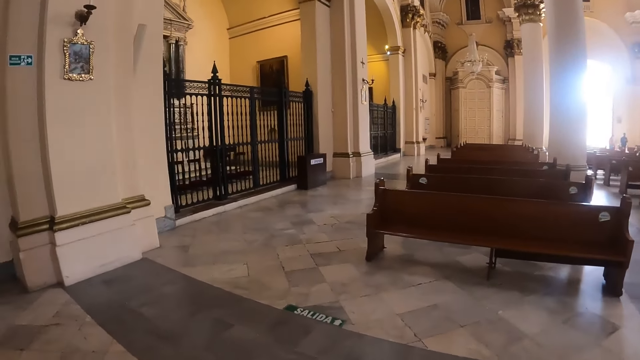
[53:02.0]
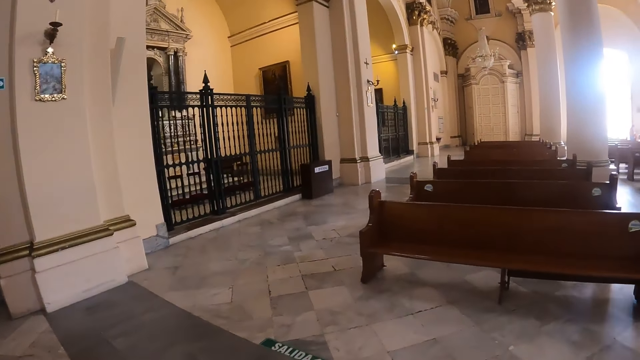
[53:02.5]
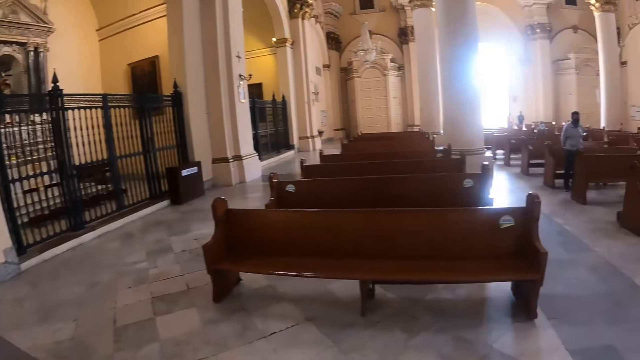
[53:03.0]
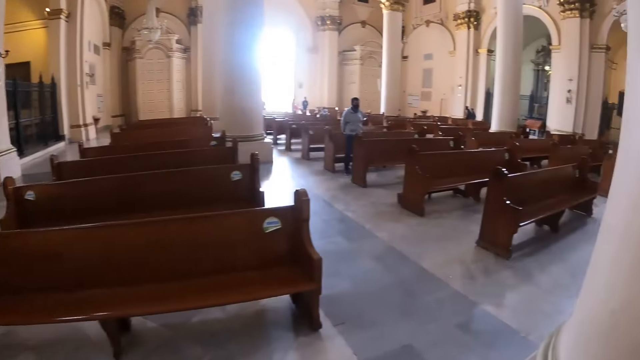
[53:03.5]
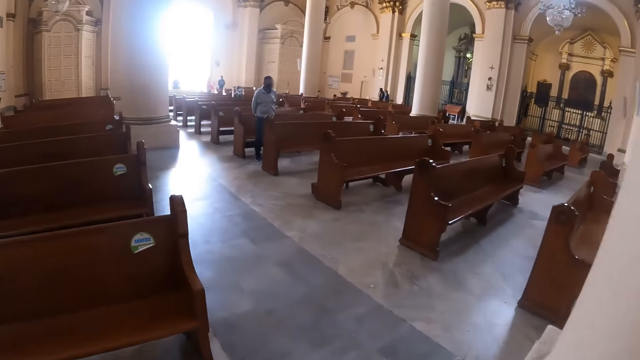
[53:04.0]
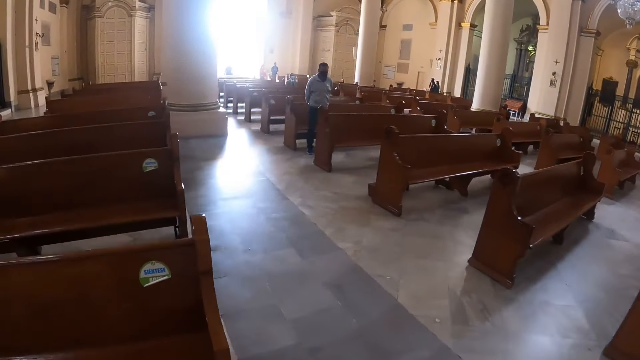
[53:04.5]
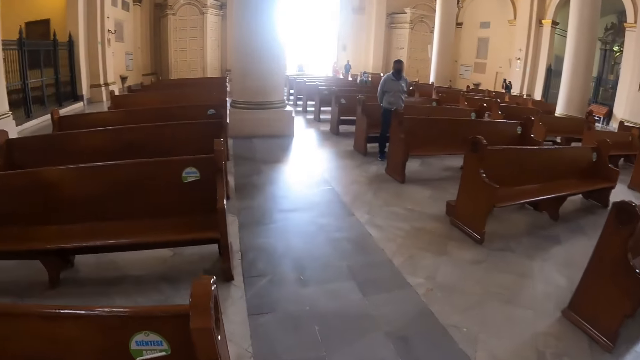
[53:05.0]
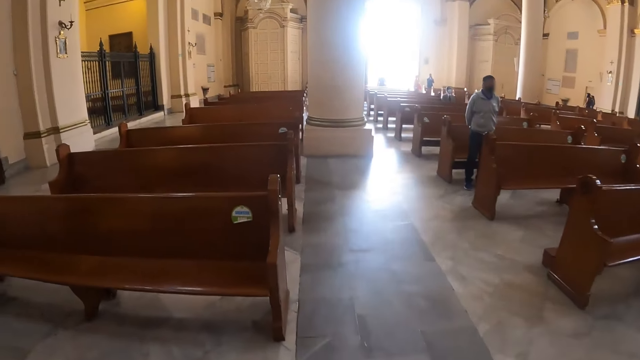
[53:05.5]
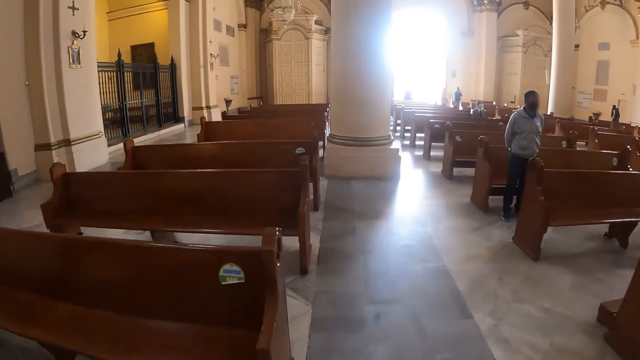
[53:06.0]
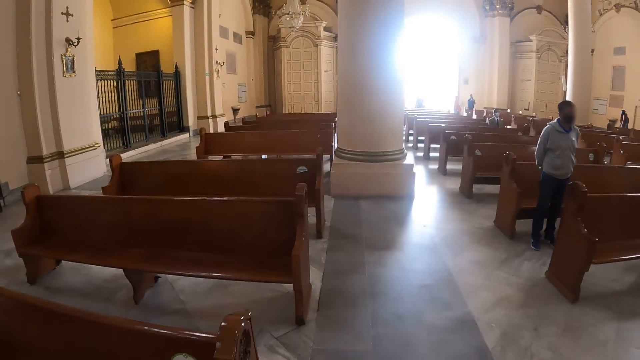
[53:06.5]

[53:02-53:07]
The camera wearer looks around.

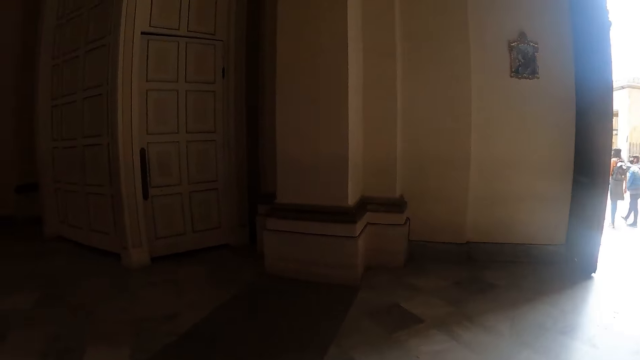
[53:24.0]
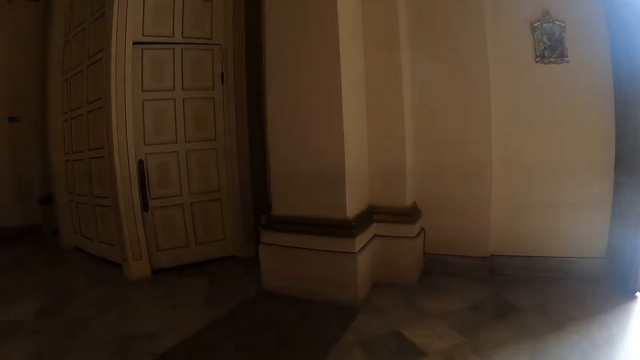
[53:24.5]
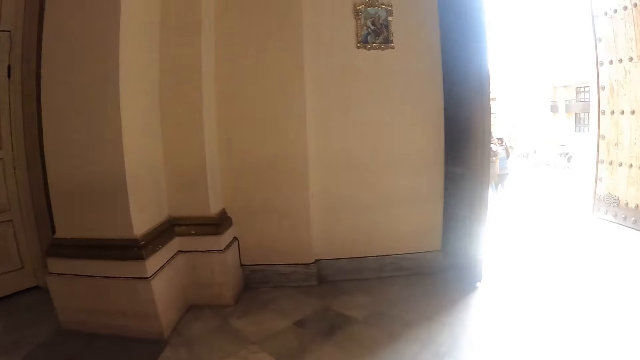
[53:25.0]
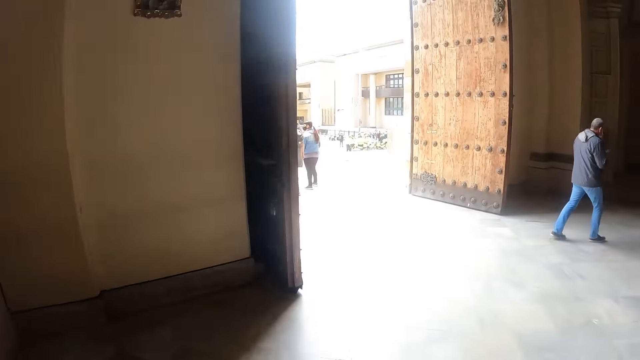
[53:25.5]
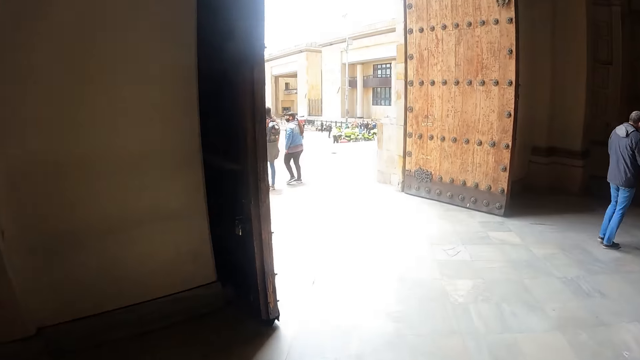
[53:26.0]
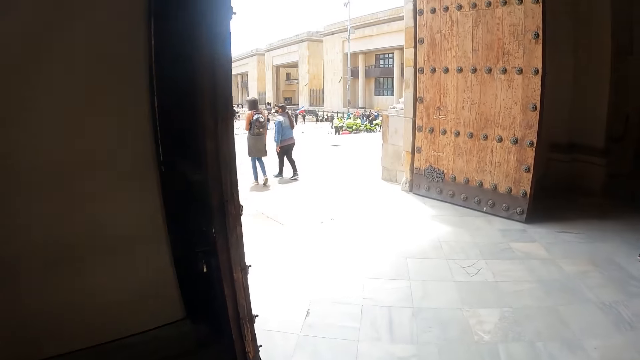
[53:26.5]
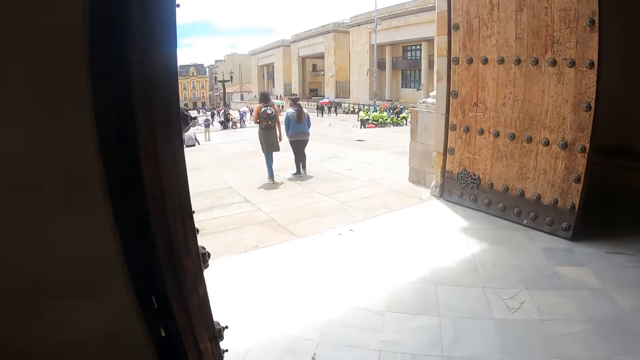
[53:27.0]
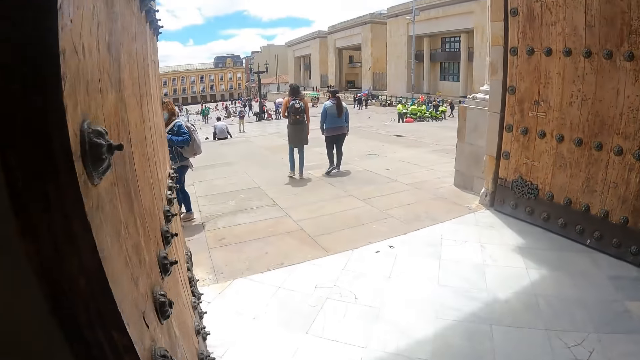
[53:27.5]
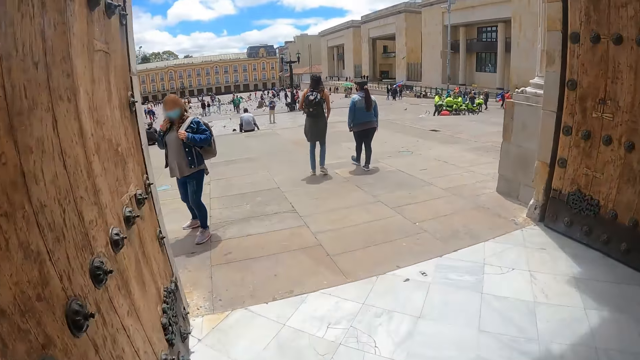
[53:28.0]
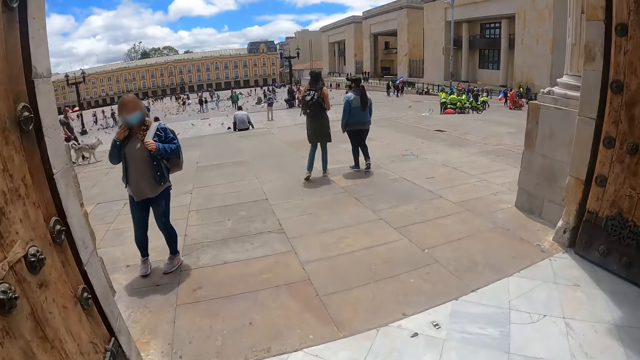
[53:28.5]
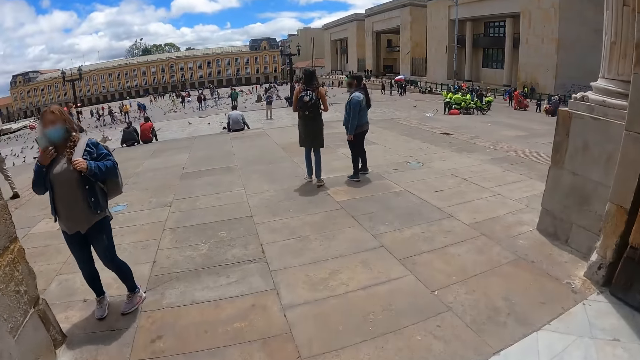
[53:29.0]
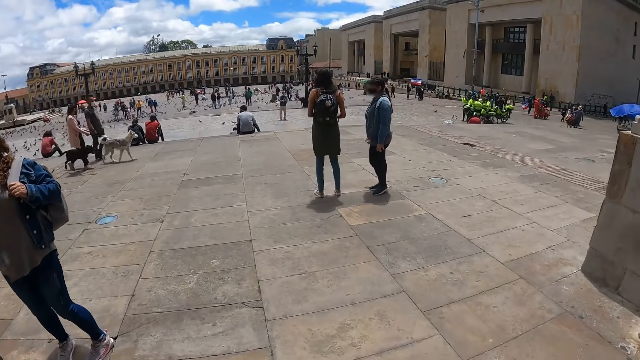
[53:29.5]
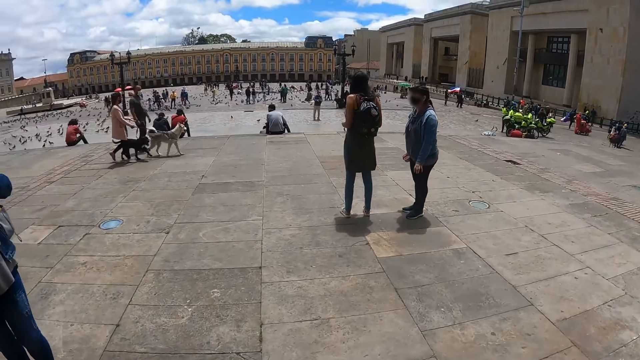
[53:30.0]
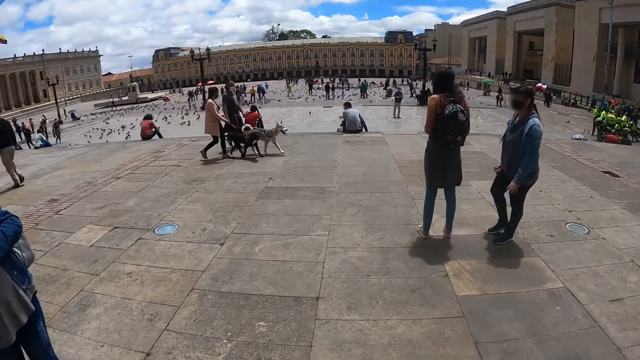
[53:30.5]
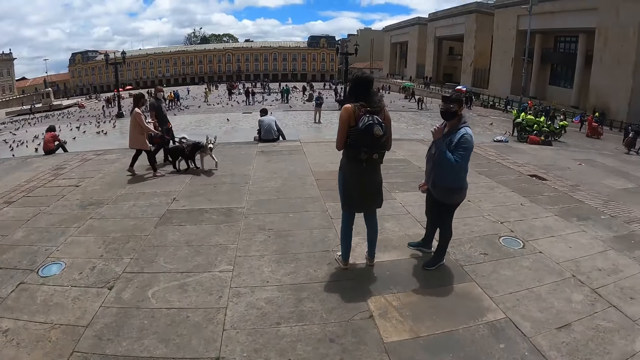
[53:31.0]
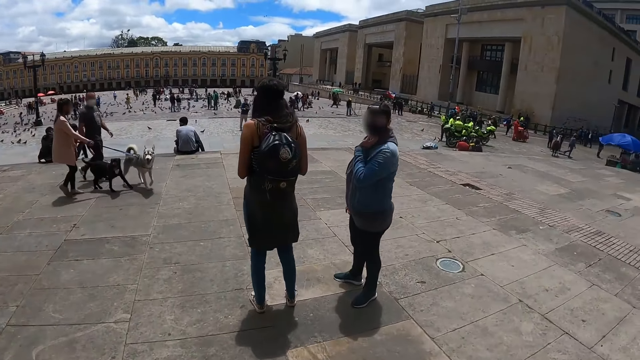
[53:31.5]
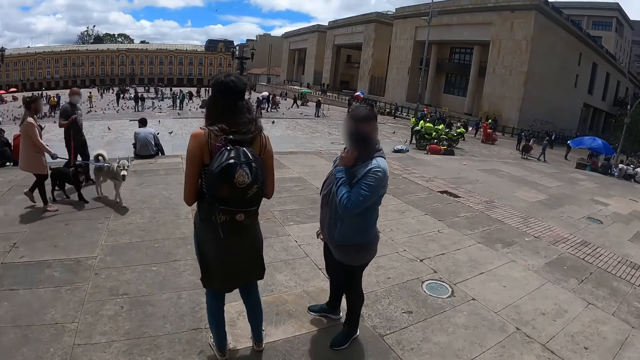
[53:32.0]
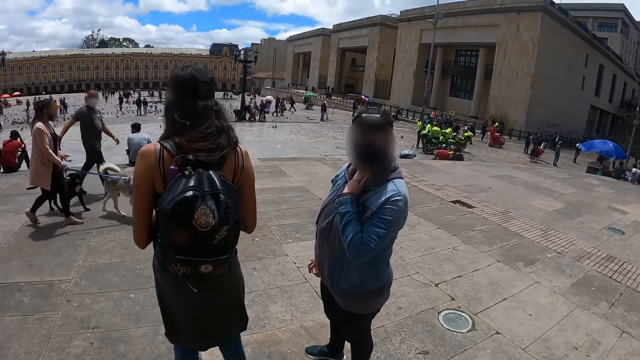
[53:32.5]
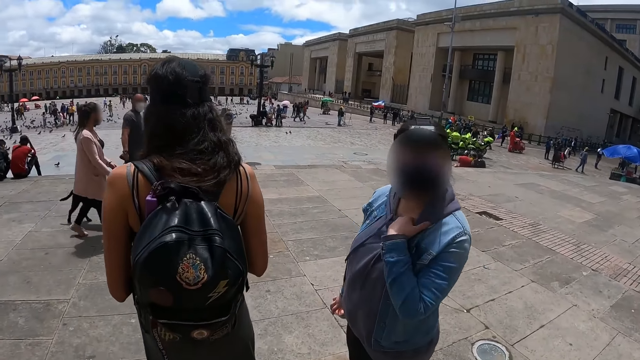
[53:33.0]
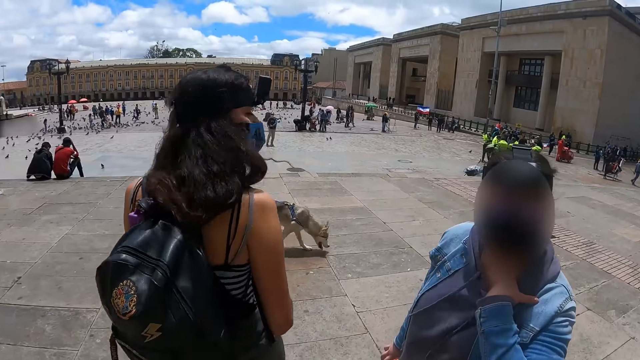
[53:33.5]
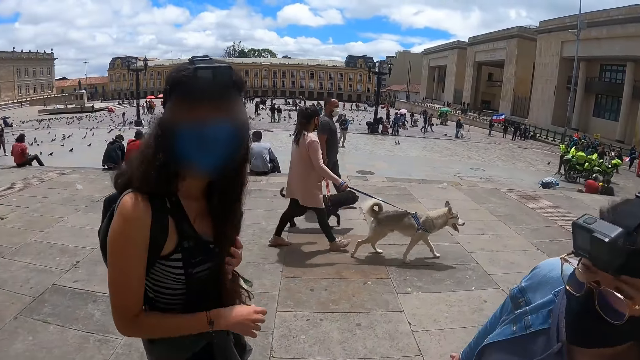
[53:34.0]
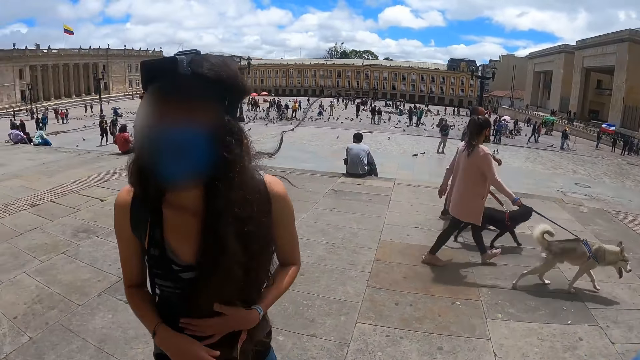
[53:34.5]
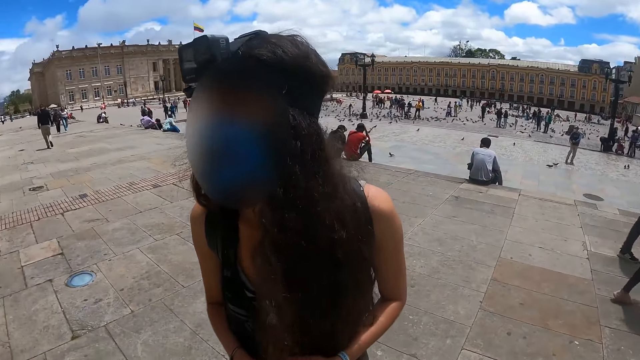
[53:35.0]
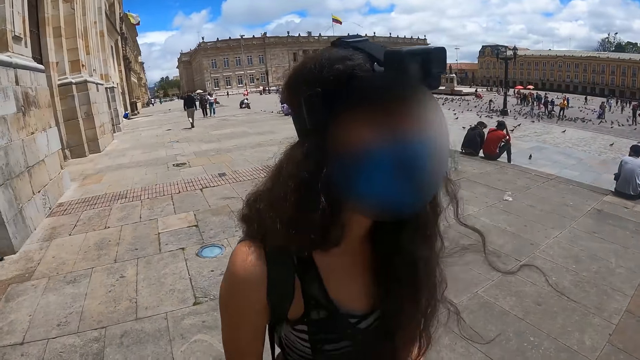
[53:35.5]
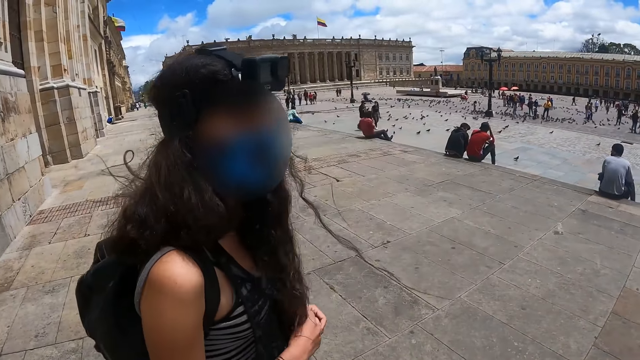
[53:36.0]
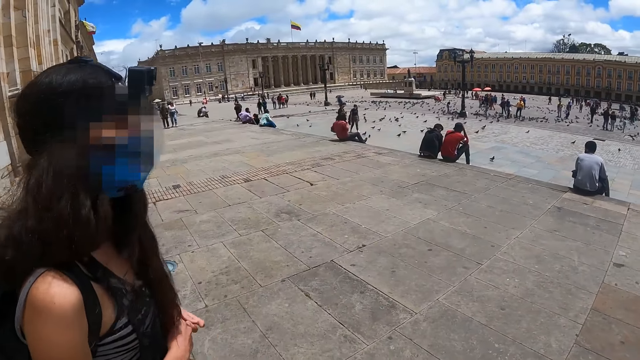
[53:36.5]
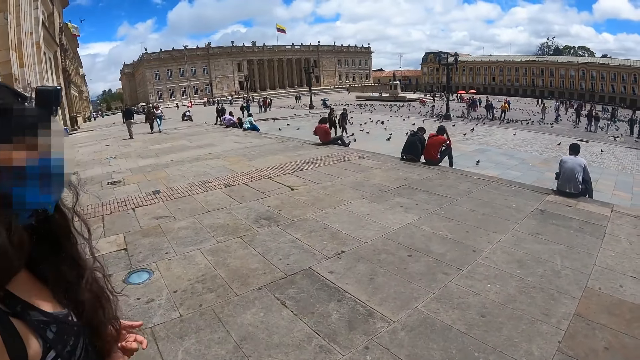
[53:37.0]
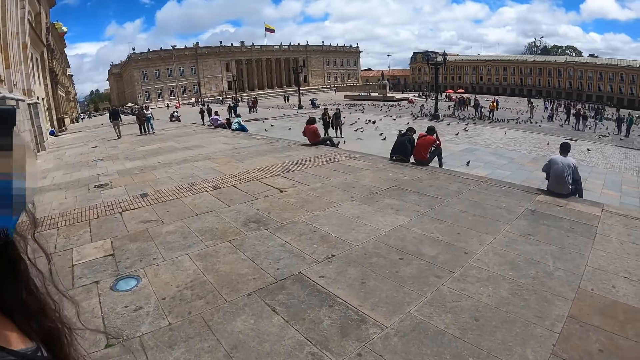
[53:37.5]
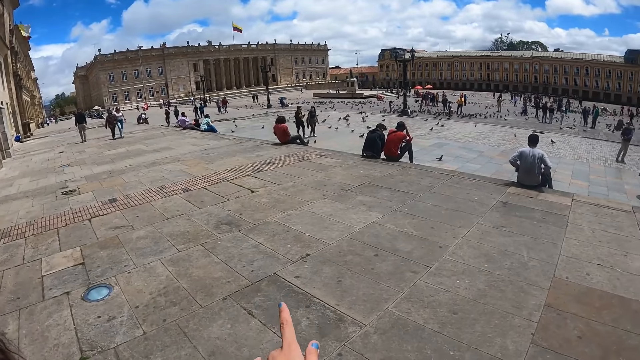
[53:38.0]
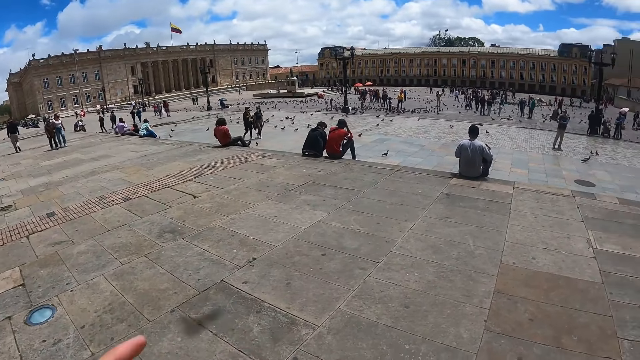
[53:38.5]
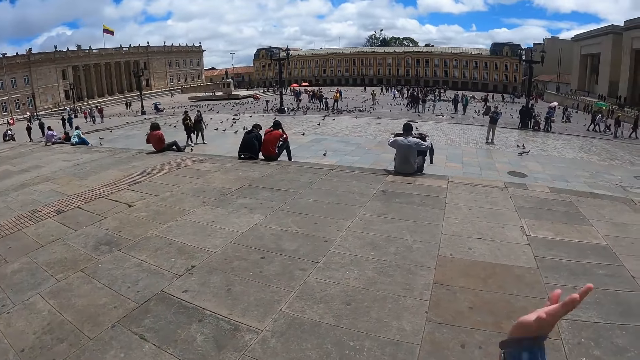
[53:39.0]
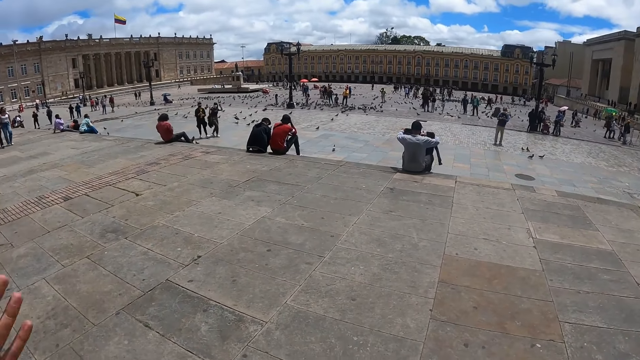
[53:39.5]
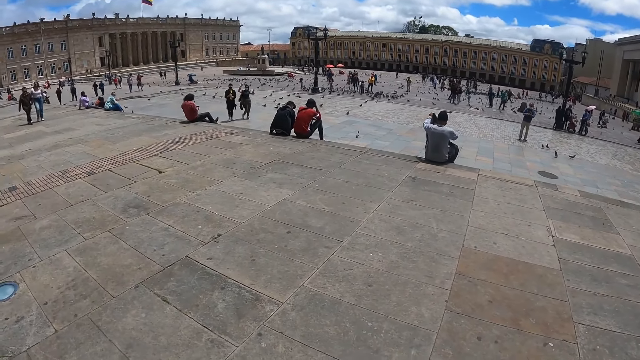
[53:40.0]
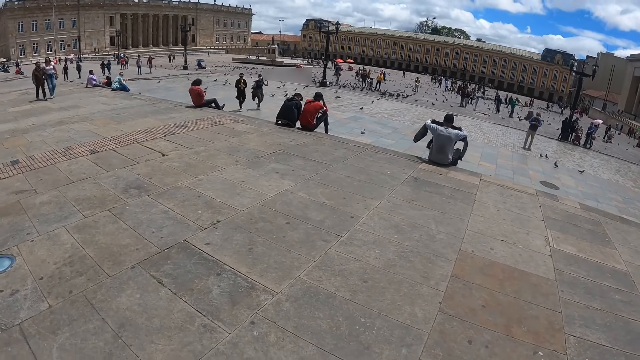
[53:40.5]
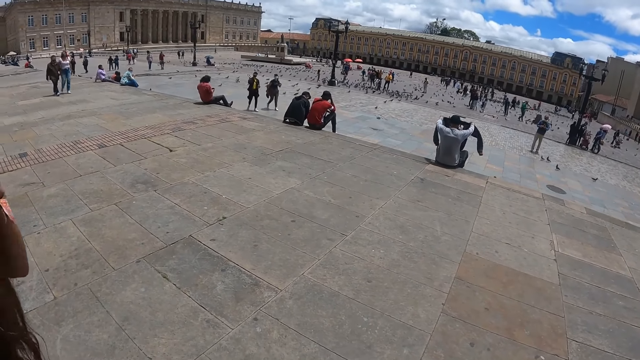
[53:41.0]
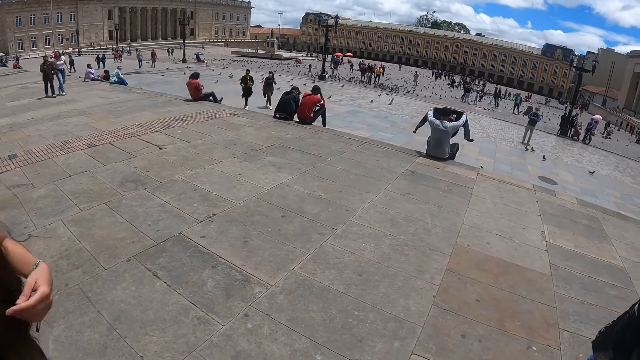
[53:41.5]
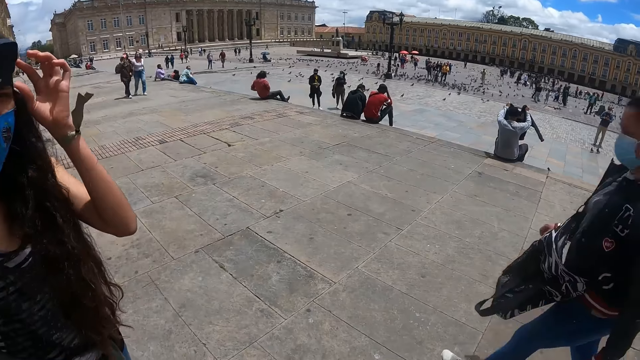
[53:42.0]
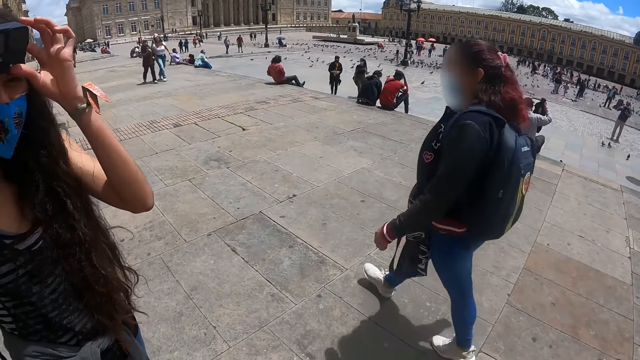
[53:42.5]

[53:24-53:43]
The camera wearer looks around. They walk in the church. They exit the church, walk on the pavement, and talk to a person and another person. They interact with the first person. They interact with the first person again. They point a finger and look around. The other person moves a hand. The first person moves a hand and operates a camera.
